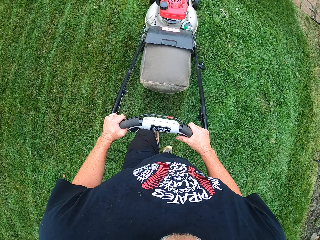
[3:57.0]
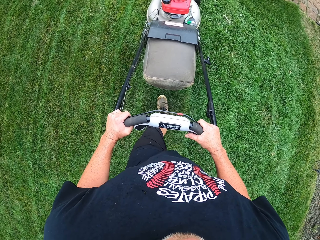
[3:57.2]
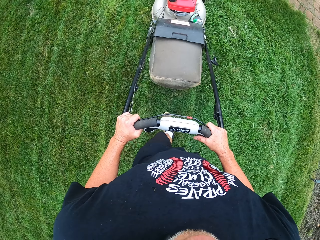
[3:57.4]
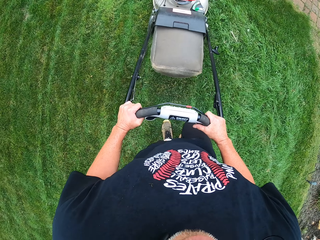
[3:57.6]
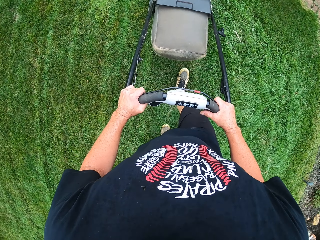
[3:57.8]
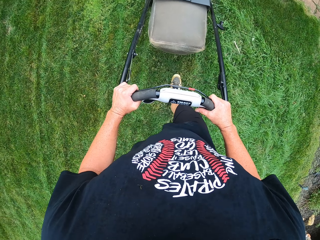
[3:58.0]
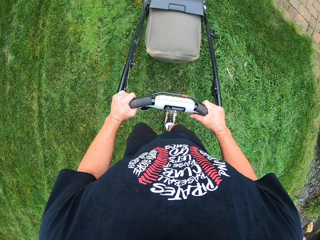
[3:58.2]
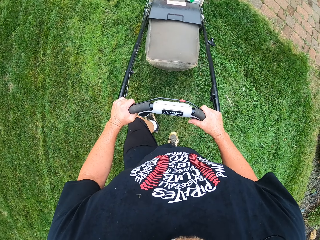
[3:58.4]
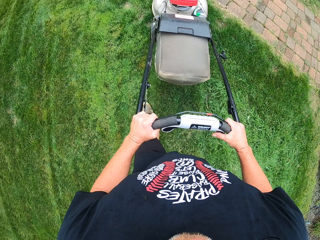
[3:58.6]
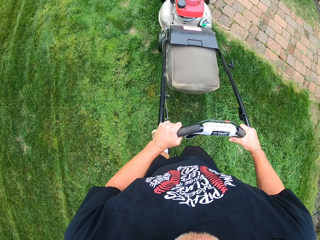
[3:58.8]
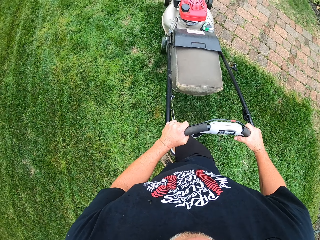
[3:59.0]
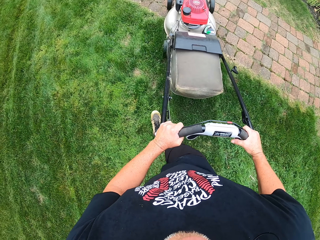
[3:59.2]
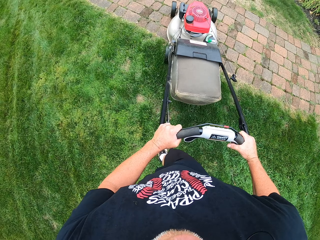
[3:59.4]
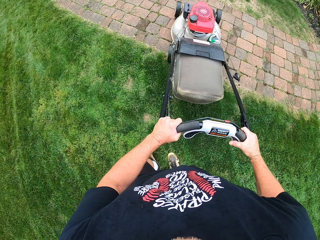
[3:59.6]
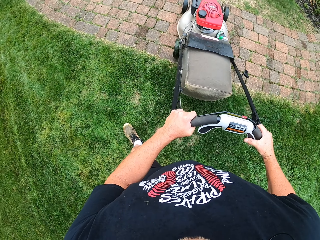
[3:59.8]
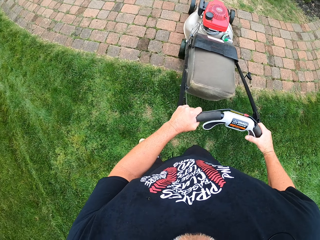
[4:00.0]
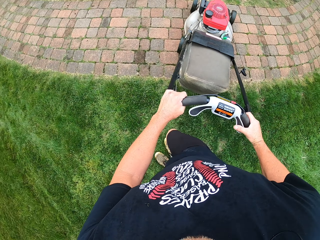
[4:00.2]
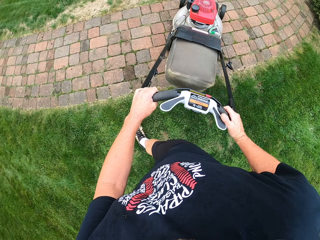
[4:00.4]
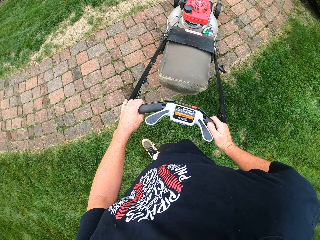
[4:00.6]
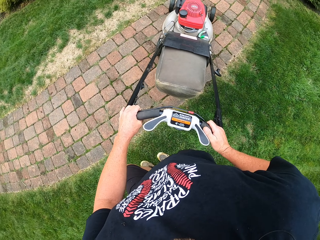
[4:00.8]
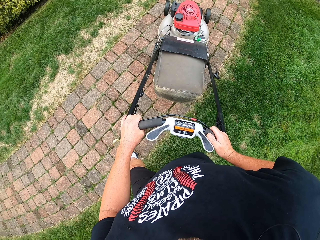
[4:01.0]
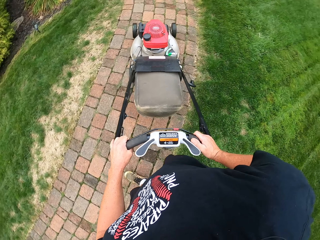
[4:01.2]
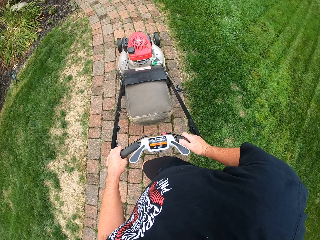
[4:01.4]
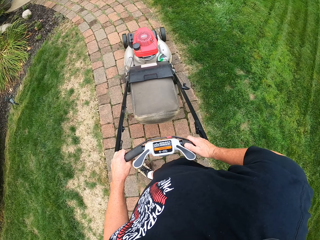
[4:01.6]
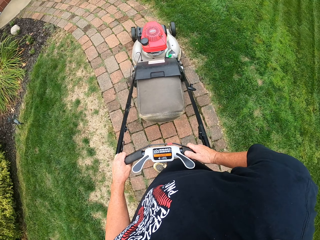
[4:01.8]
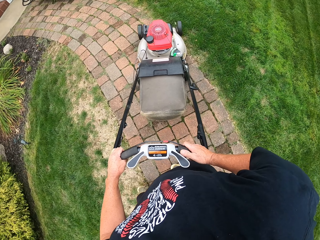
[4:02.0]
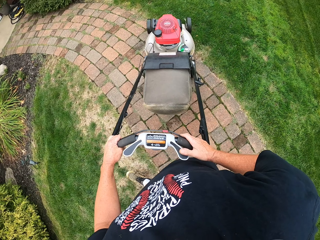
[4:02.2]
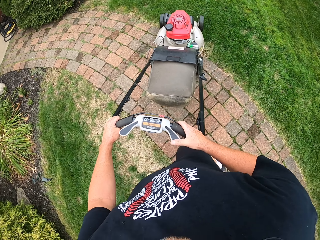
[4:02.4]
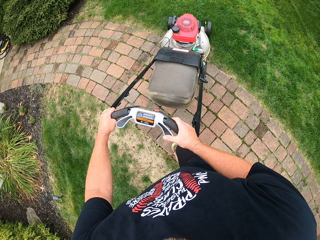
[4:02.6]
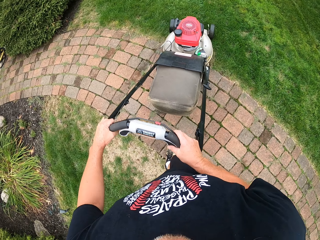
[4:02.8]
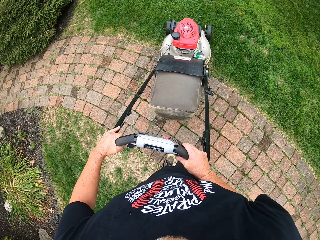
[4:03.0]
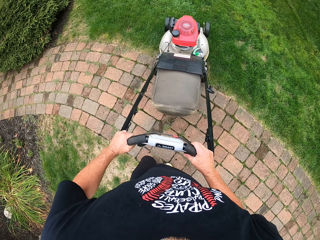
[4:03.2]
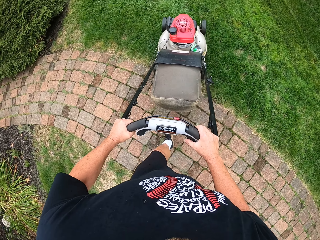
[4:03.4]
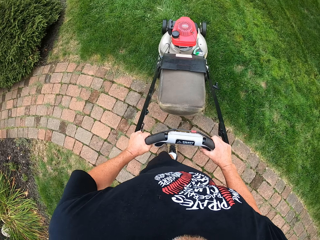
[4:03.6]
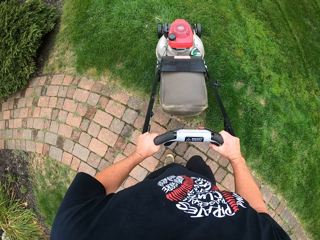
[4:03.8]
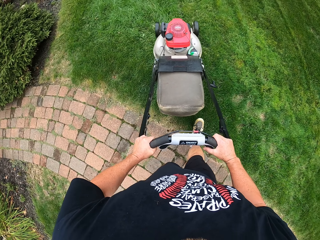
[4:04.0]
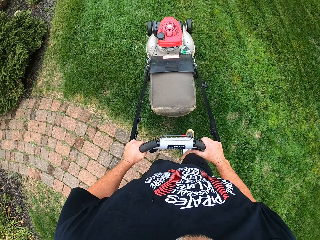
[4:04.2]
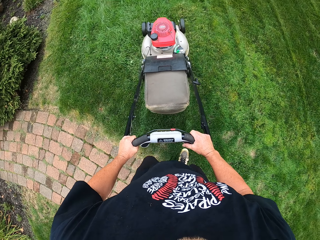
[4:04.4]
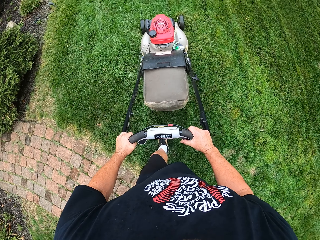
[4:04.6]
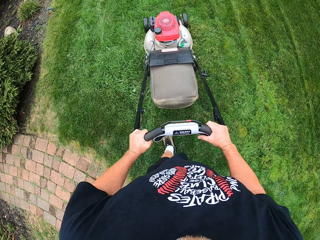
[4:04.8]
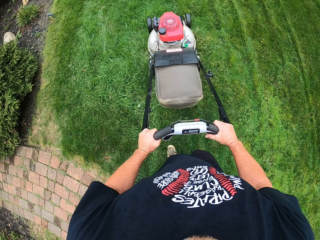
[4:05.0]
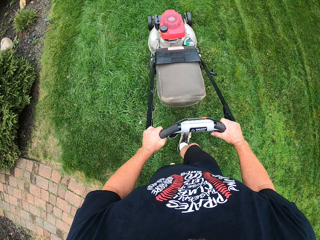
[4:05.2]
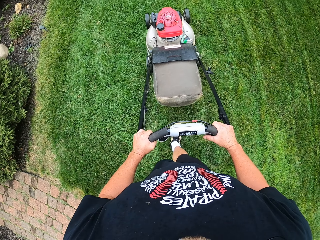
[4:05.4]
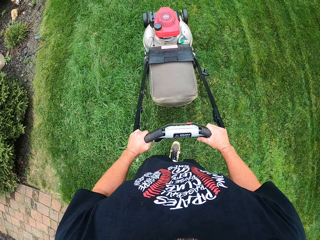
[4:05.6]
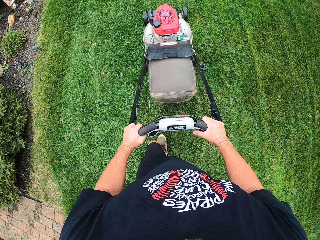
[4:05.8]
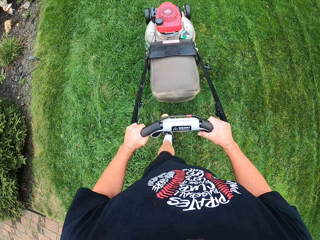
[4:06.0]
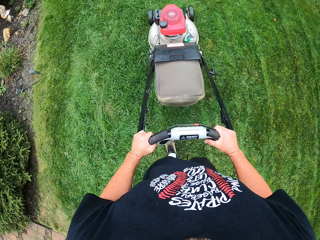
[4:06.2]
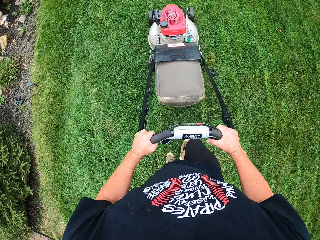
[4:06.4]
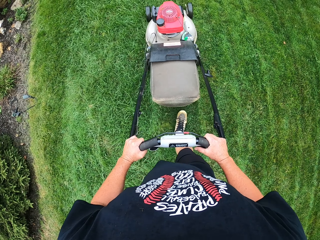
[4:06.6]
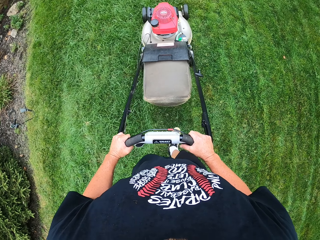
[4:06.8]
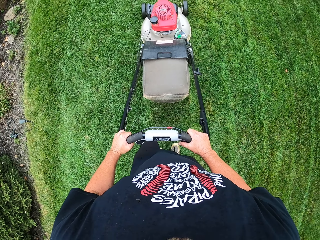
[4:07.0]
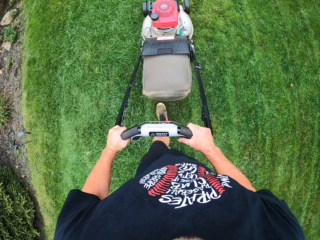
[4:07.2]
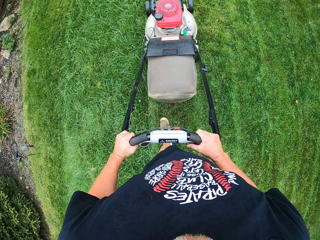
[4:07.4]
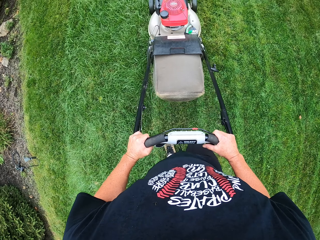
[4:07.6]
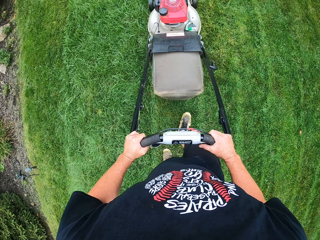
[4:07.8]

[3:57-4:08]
The camera wearer turns around with a lawn mower. They cut grass with the lawn mower.

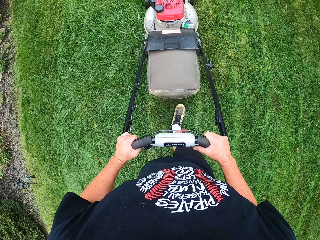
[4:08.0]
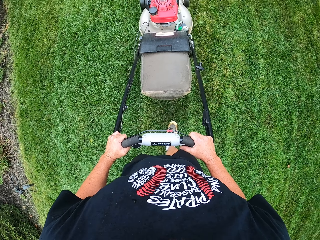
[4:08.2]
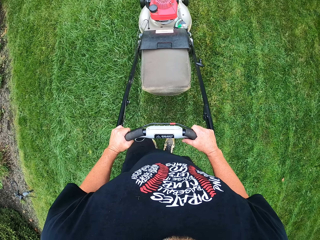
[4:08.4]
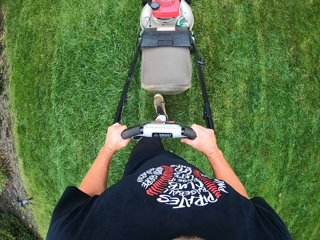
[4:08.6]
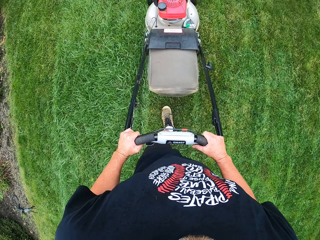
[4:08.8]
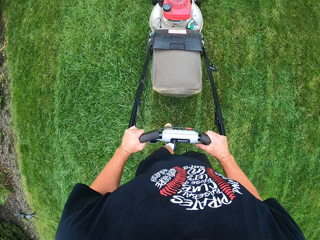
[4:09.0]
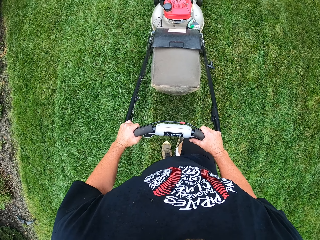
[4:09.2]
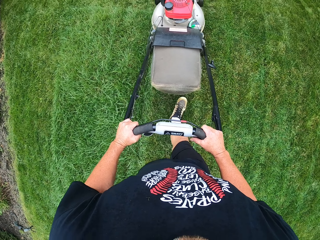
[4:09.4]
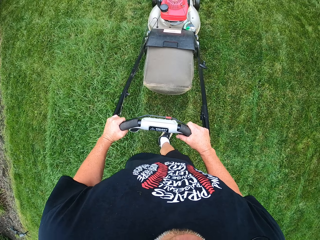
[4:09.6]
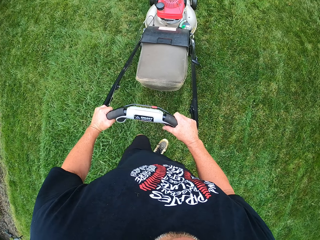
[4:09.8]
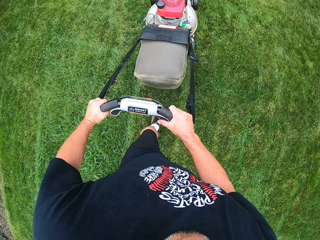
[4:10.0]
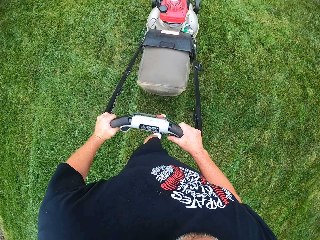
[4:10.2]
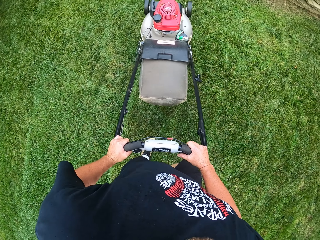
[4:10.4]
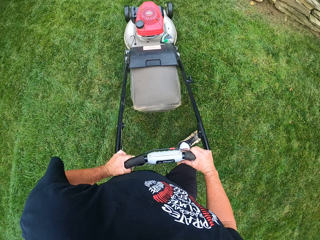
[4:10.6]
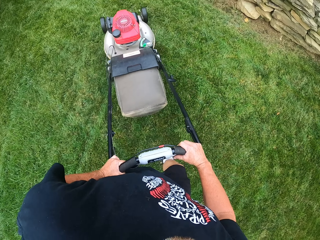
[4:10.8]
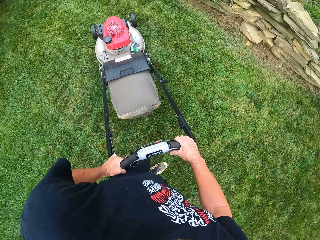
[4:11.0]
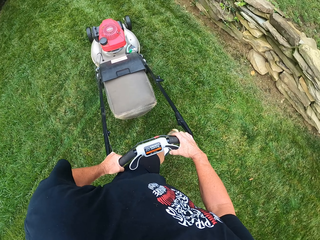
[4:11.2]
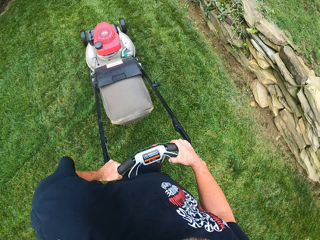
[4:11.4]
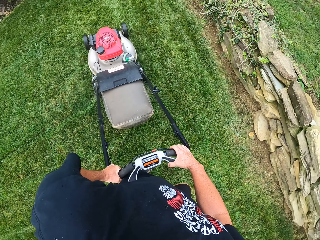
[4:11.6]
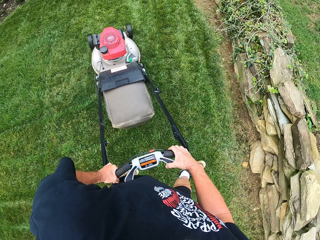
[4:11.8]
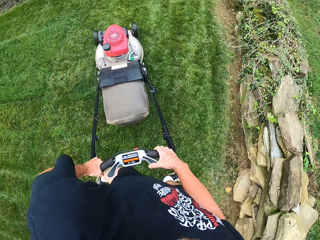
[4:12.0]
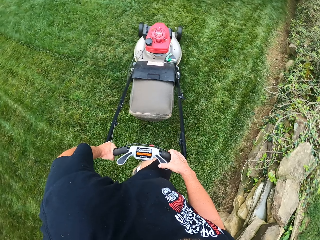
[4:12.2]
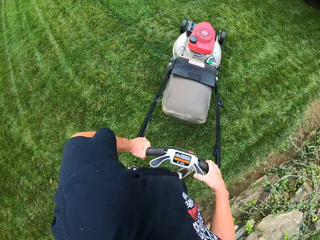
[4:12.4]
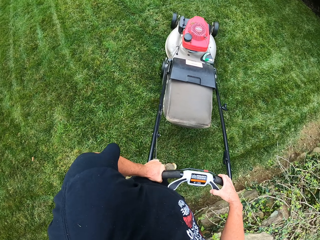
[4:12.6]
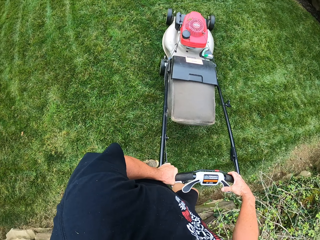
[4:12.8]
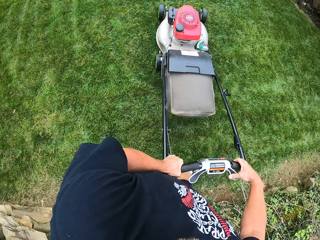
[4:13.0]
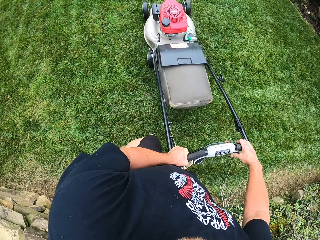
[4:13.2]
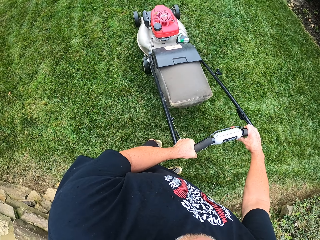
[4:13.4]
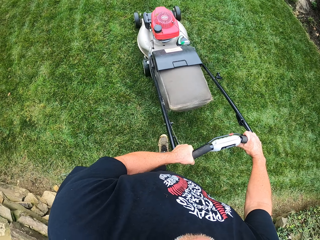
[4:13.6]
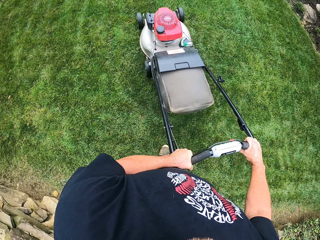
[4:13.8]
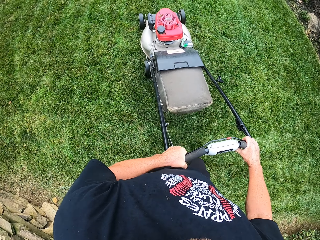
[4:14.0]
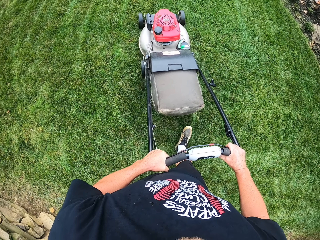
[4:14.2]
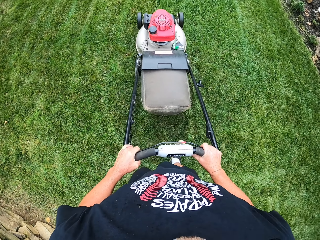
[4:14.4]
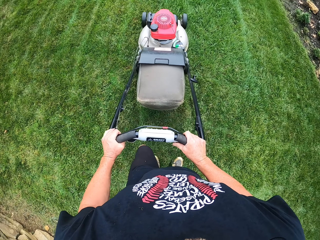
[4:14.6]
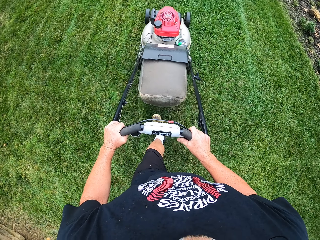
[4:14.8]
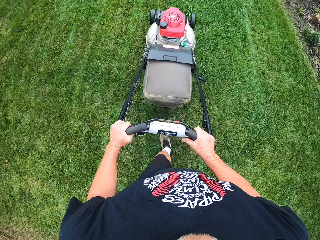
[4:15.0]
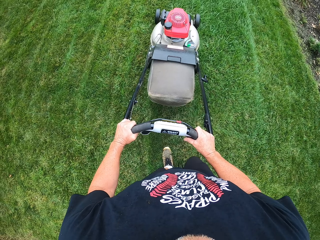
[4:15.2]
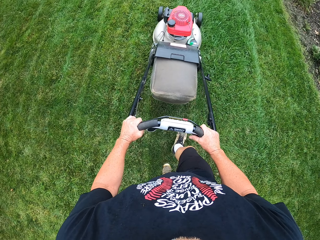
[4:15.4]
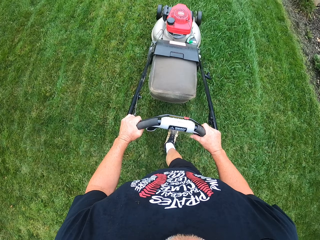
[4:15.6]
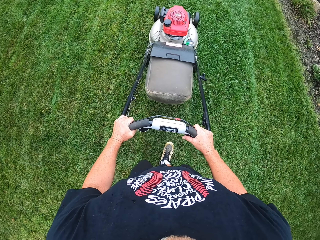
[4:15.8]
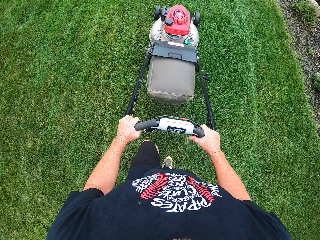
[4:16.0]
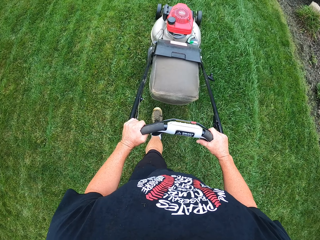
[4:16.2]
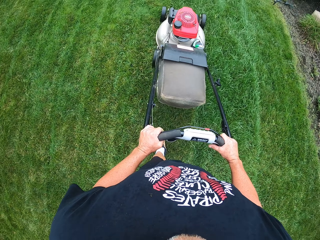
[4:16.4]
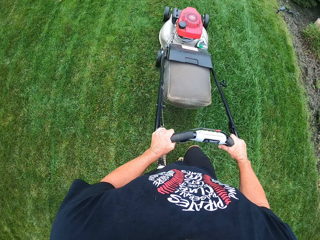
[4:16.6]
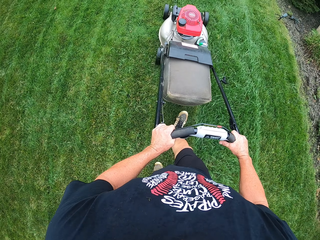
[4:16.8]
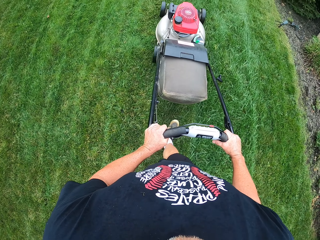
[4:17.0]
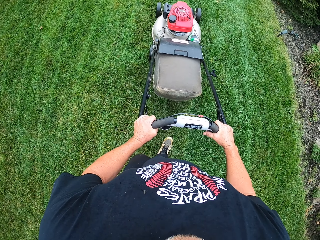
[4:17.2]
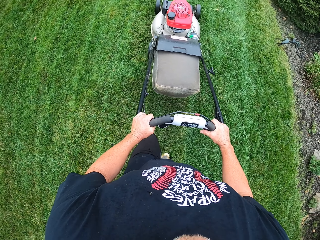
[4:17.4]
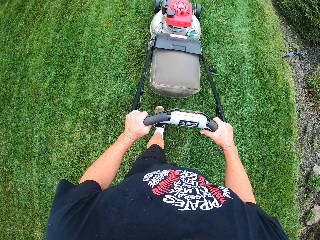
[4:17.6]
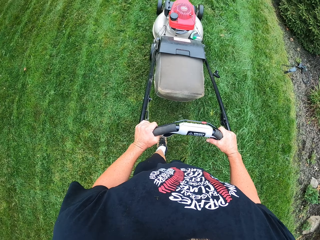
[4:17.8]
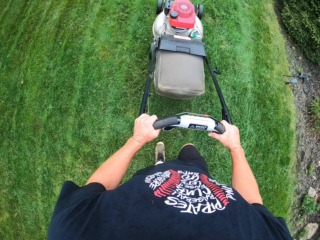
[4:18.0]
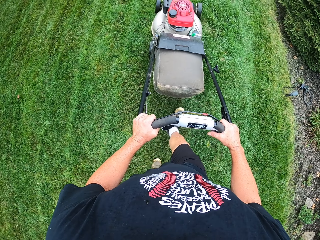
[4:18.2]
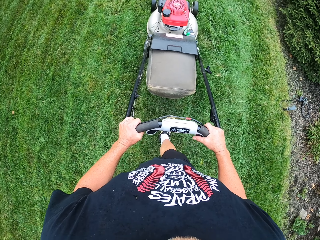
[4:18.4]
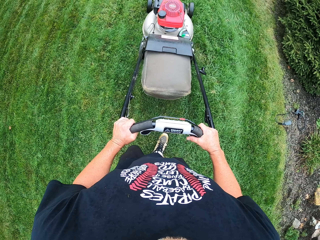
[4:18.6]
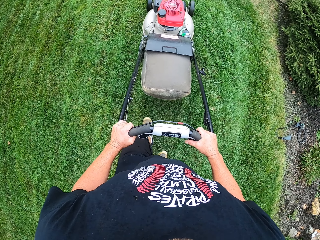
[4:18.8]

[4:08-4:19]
The camera wearer turns around with a lawn mower. They cut grass with the lawn mower.
